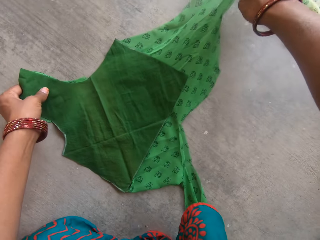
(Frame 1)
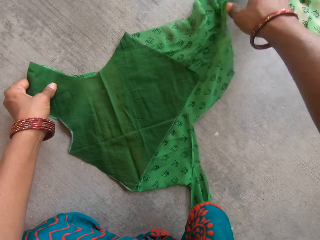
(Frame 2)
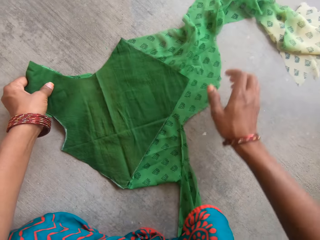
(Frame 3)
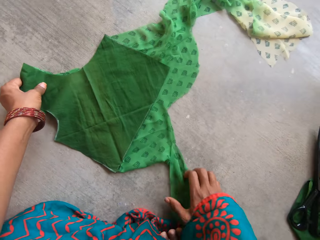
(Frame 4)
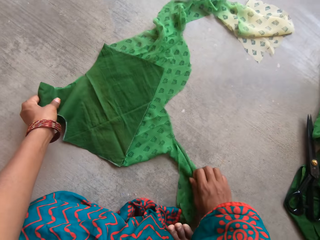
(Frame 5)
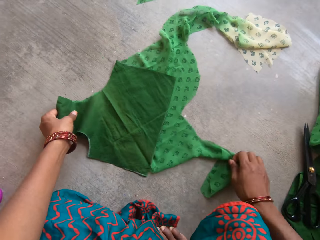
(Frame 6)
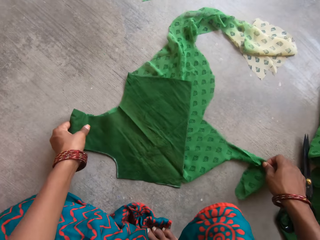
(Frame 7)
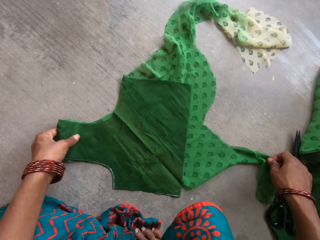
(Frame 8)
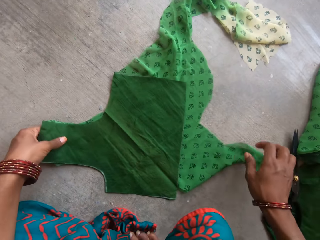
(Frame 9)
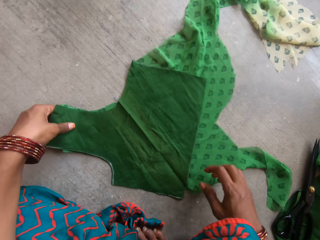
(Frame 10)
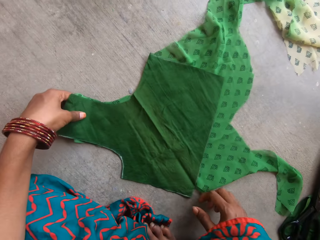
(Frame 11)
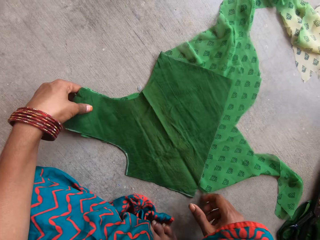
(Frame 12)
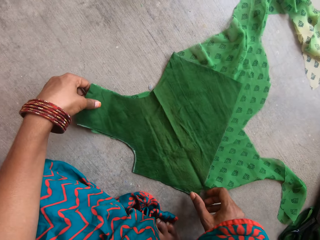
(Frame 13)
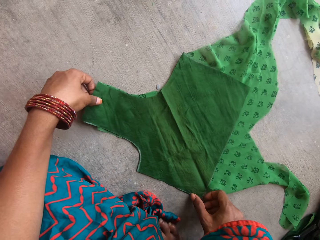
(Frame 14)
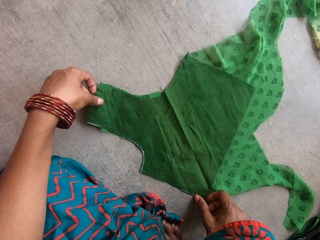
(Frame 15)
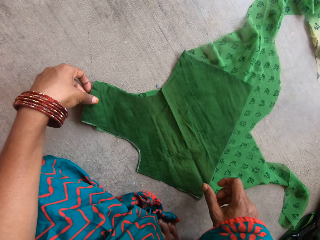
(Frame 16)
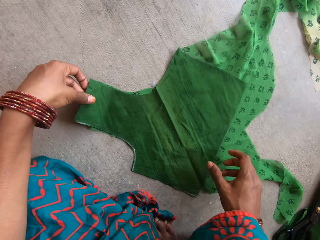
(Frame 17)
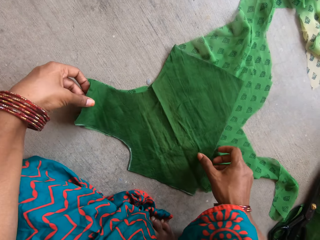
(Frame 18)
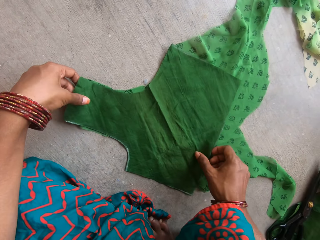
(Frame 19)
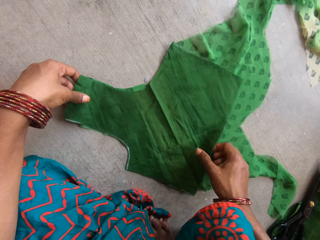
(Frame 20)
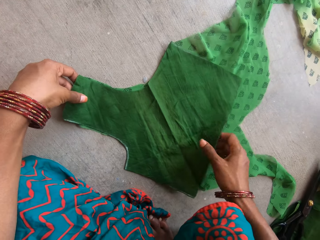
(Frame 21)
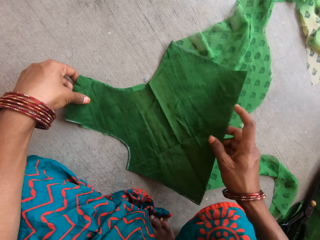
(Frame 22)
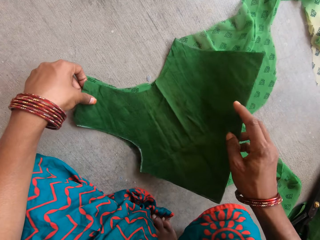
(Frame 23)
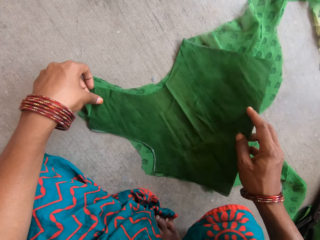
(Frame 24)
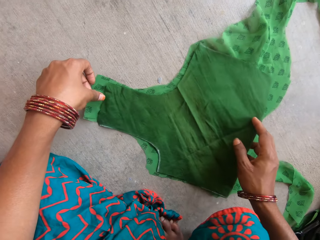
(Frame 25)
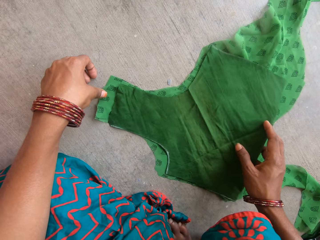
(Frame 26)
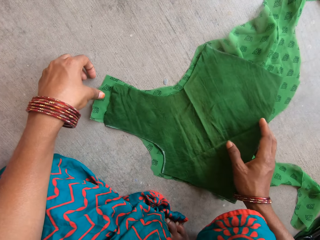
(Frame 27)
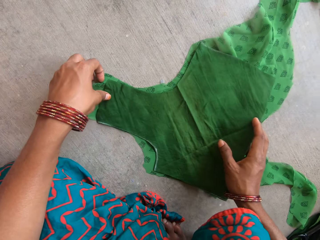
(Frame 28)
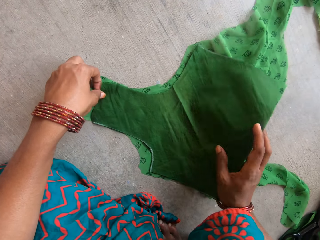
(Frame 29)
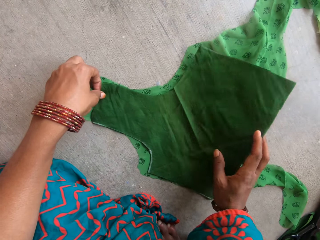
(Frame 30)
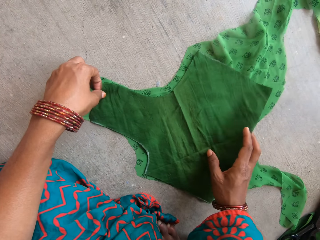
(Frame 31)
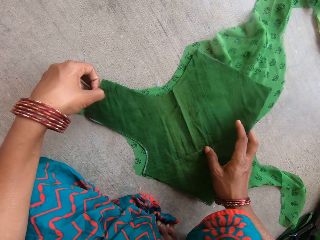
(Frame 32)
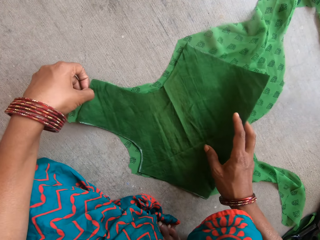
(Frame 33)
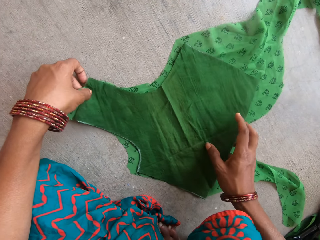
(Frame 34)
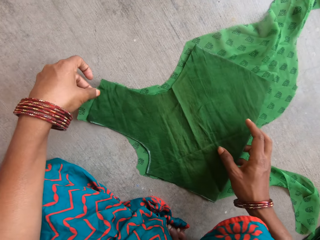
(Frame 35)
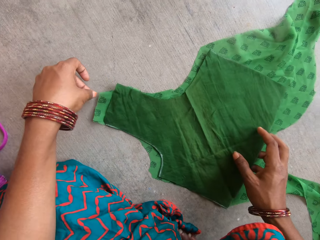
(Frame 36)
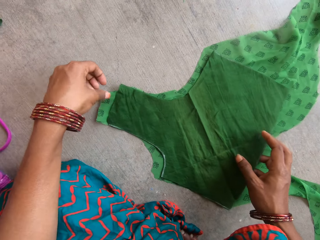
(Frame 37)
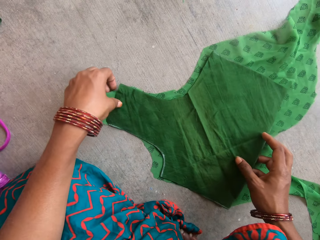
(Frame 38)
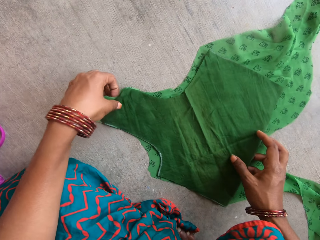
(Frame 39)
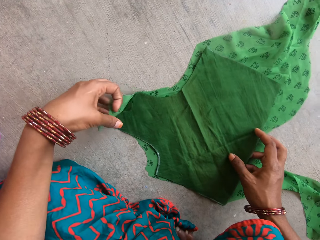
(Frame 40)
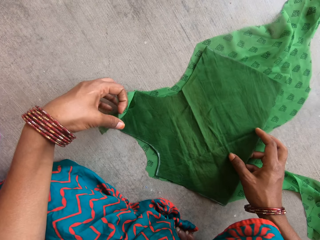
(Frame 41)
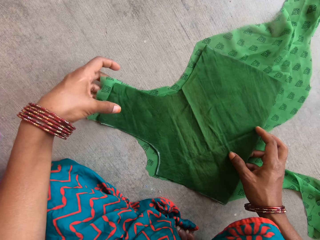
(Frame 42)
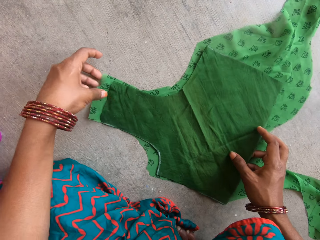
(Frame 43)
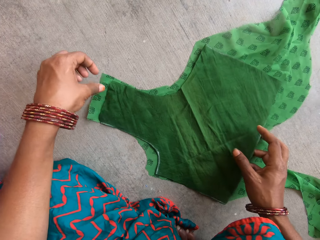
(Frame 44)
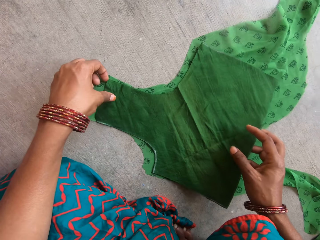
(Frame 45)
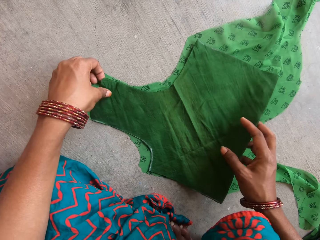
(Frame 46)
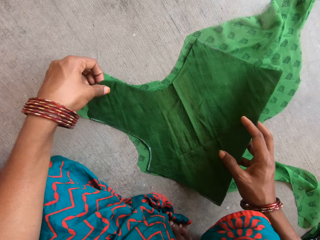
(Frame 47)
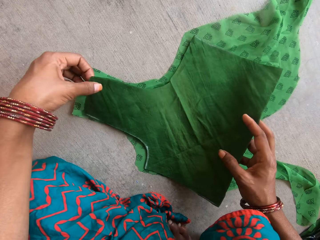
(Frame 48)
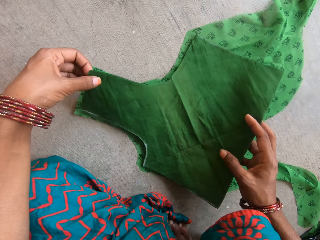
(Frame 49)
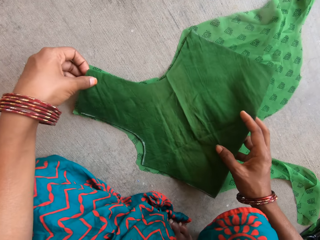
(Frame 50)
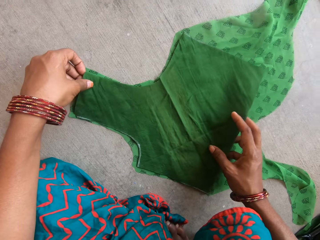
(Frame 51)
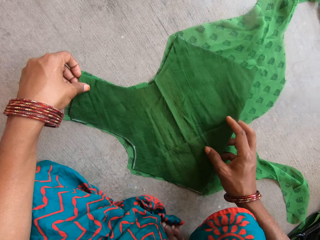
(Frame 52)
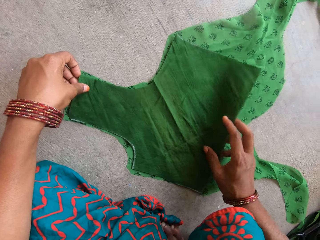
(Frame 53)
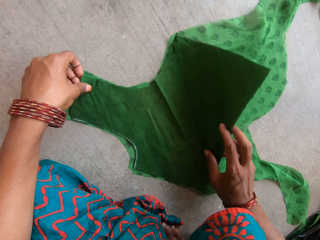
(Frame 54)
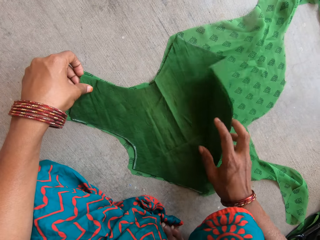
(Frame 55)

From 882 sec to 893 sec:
The camera wearer moves the piece of cloth on the floor. They hold the piece of cloth on the floor.

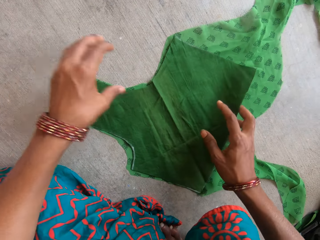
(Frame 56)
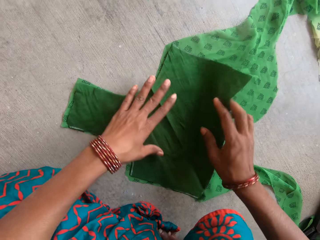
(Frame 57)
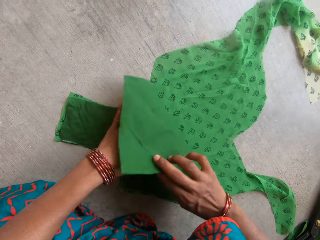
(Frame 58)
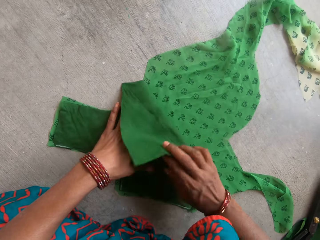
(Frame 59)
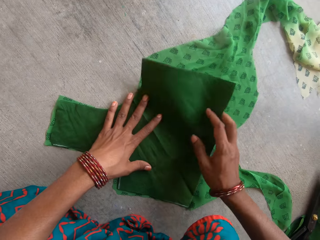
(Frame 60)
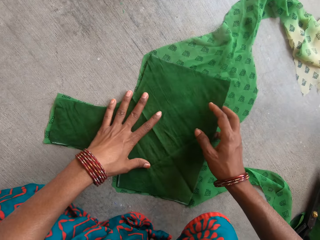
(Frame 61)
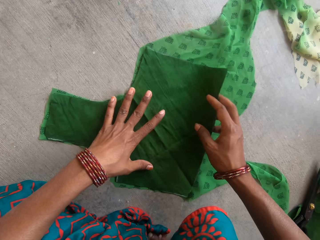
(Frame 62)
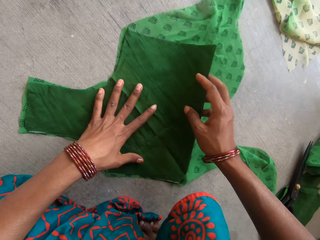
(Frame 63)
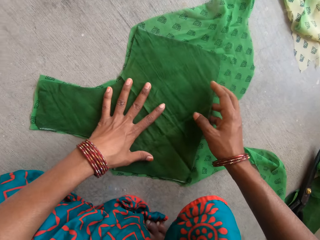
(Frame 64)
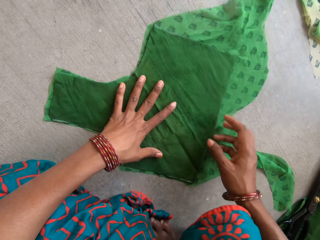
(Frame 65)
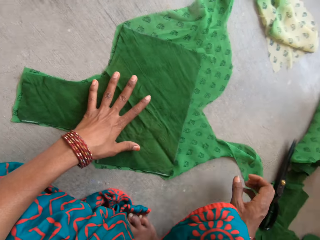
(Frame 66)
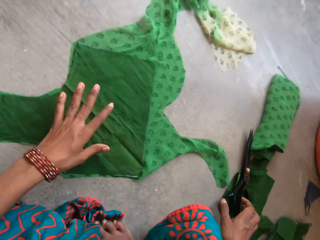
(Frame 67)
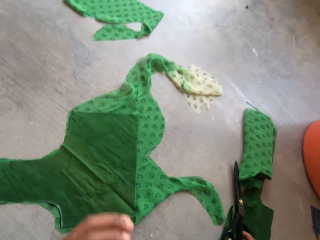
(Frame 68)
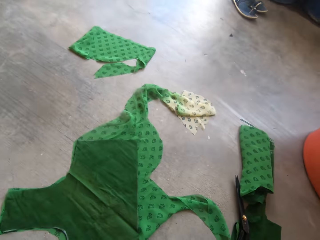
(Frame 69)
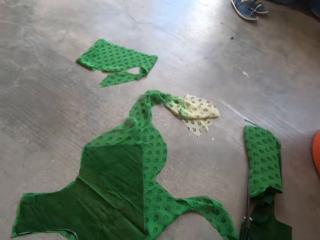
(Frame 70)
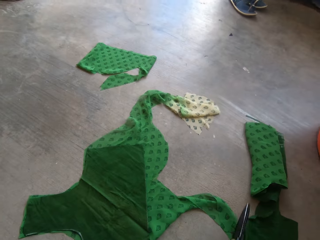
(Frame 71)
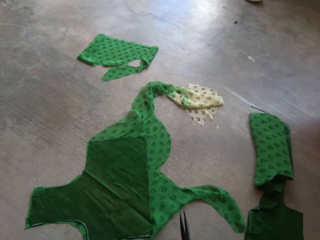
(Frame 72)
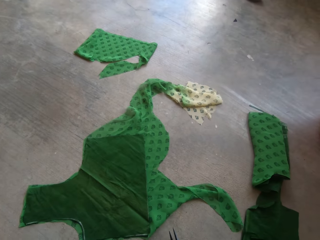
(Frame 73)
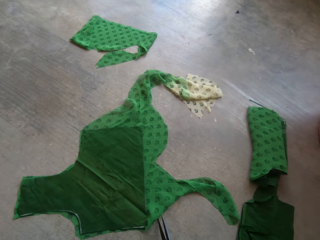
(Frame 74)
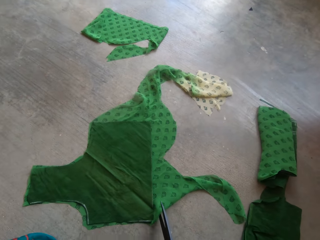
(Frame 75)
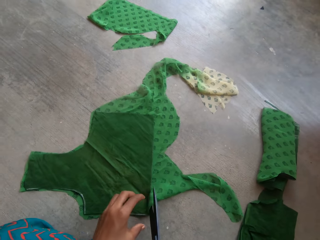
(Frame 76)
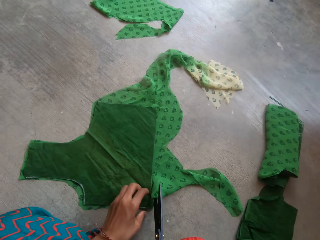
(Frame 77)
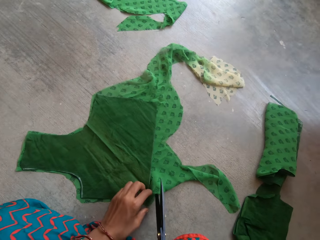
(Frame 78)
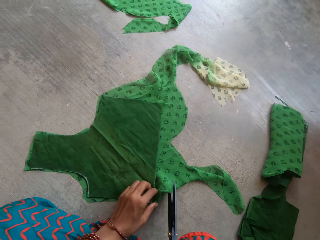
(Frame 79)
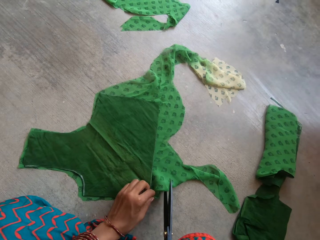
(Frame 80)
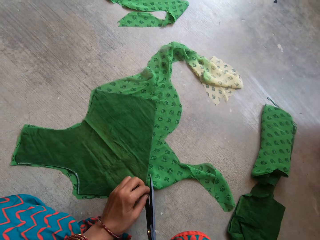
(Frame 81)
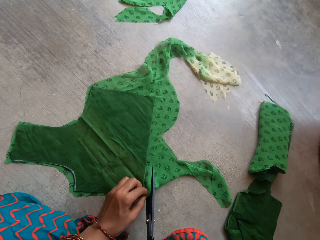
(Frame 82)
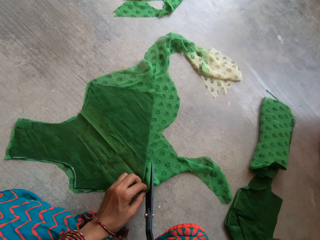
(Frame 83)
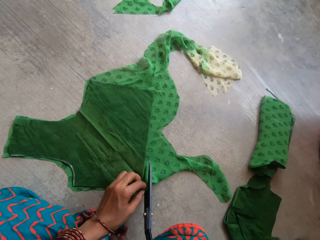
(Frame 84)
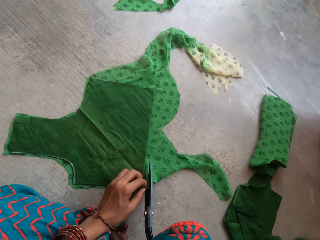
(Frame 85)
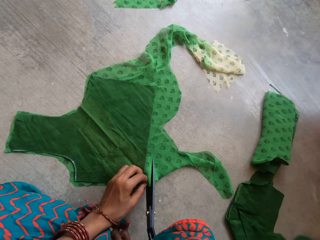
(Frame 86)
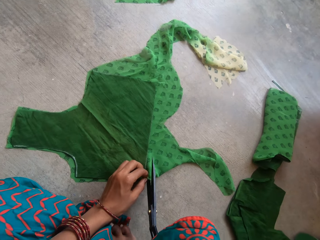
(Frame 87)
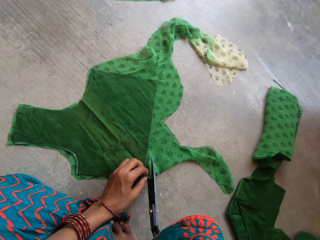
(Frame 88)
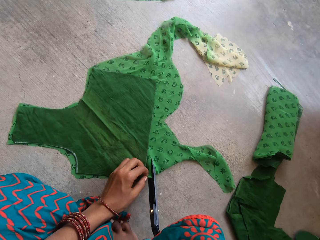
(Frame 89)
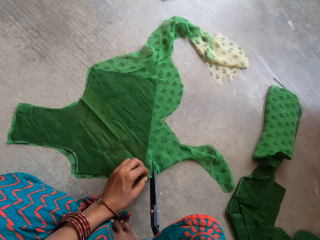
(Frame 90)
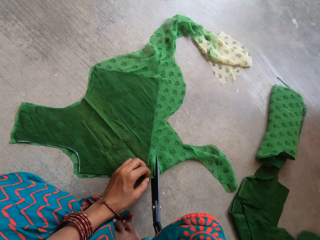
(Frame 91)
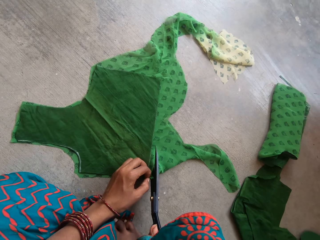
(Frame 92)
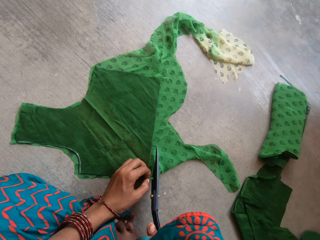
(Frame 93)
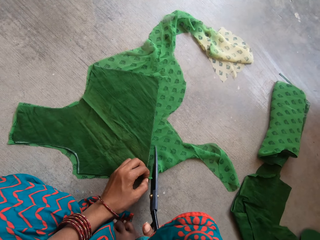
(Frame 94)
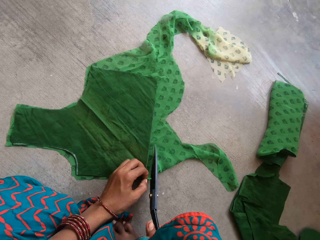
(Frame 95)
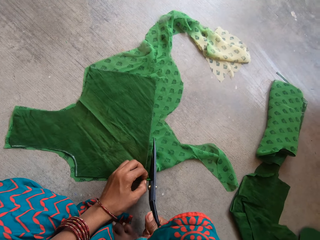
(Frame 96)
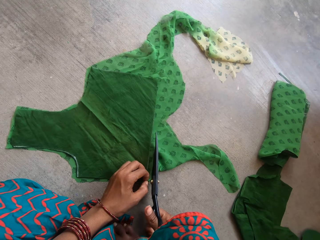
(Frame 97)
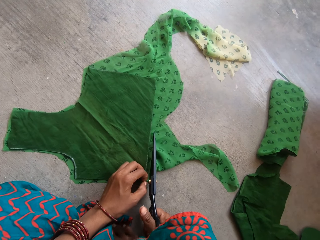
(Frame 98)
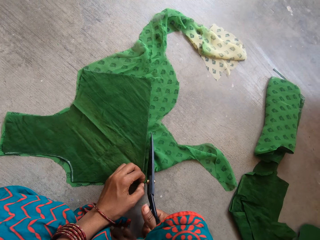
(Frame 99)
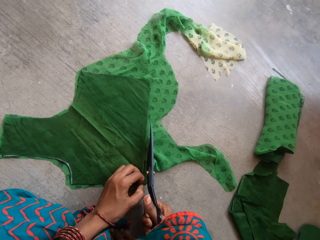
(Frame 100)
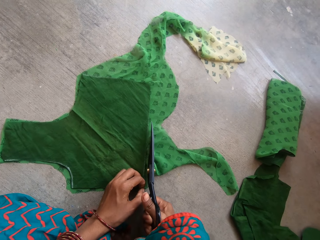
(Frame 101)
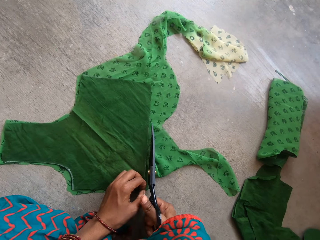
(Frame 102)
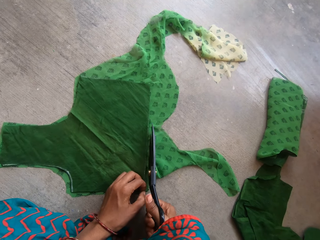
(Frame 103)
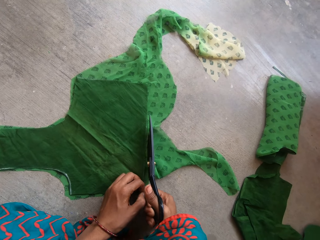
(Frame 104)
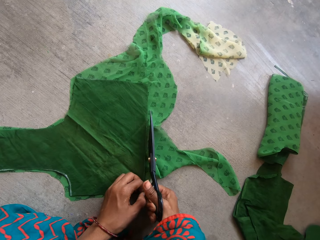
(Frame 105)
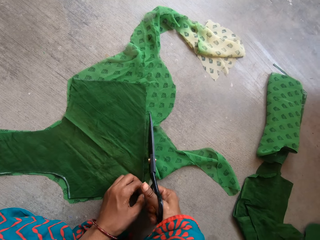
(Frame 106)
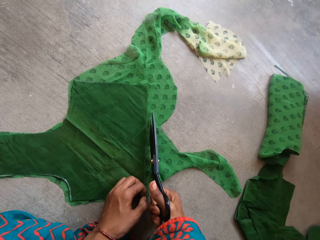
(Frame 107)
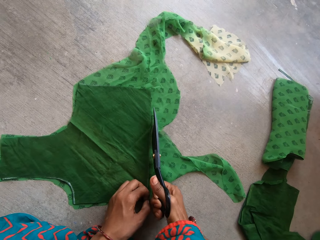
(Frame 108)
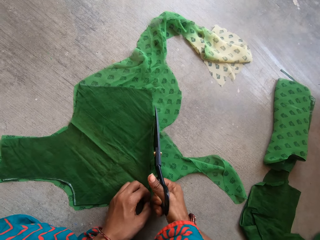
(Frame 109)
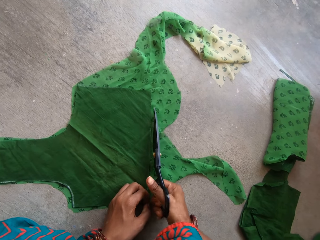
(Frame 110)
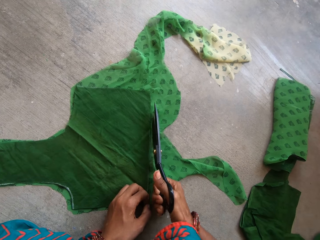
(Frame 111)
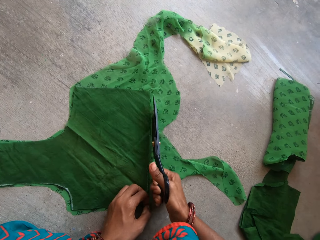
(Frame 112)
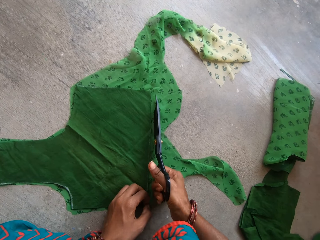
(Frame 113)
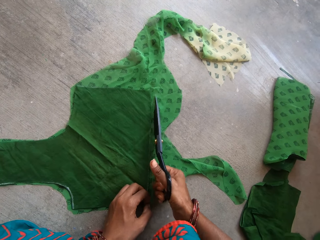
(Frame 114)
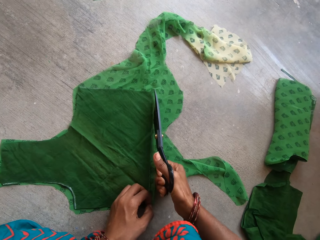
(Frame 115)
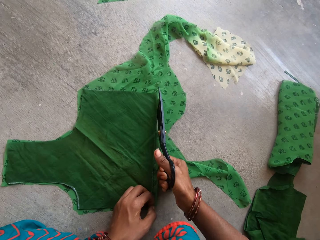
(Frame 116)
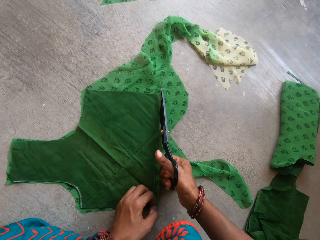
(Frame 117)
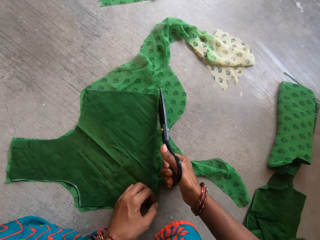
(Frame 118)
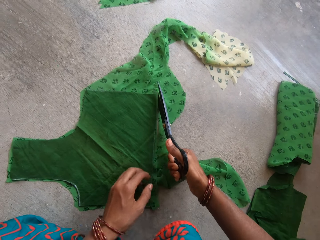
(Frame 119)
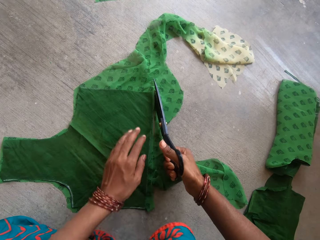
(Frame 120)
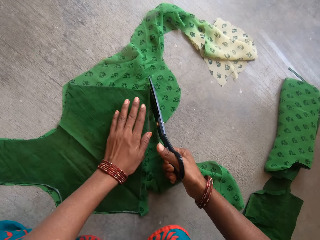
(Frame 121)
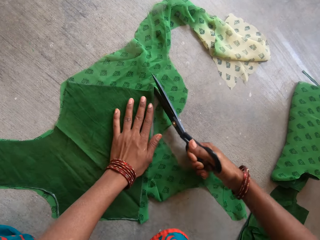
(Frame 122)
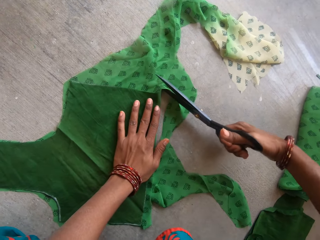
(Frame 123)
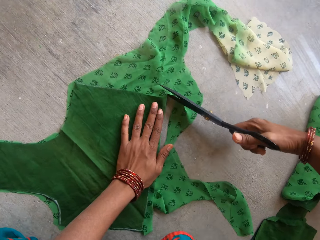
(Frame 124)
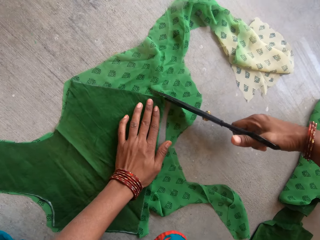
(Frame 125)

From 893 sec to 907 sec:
The camera wearer picks up the pair of scissors from the floor with her right hand. She cuts out the fabric pattern from the piece of fabric with the pair of scissors in her right hand.
